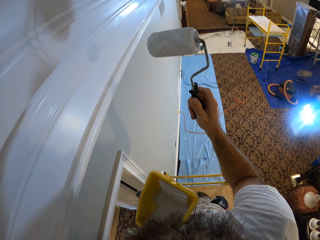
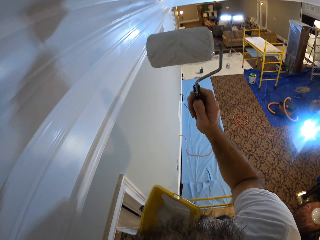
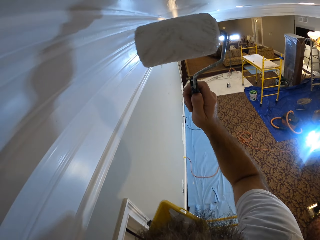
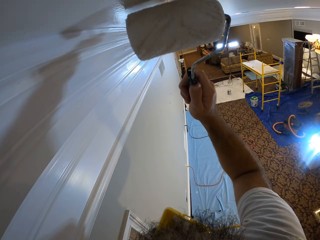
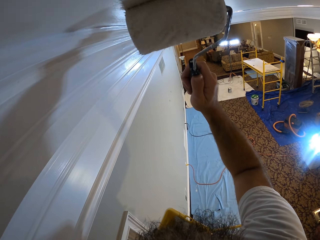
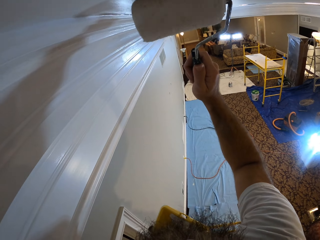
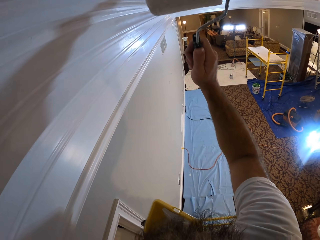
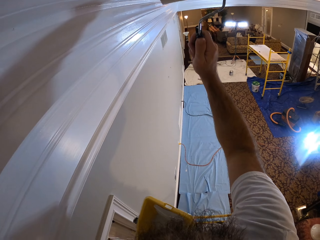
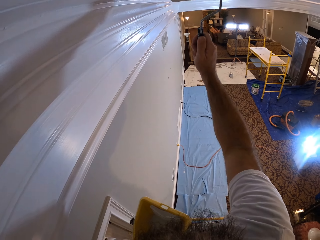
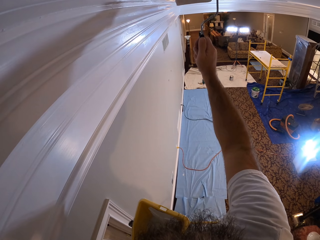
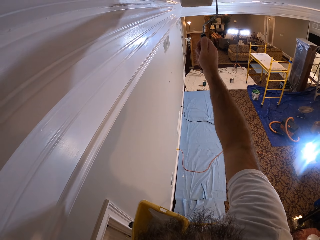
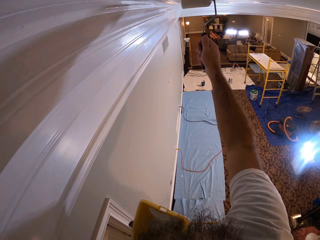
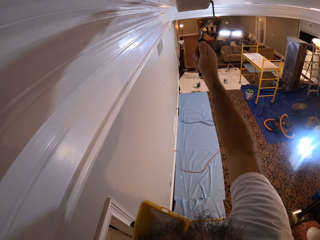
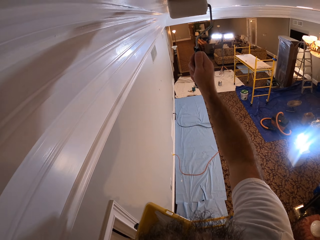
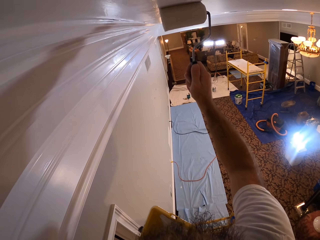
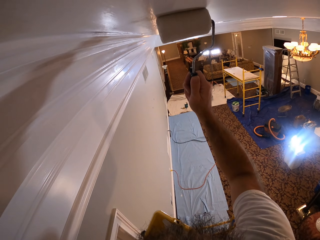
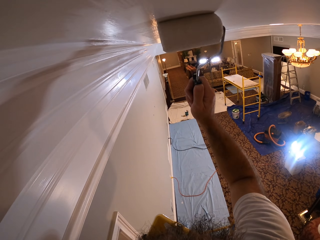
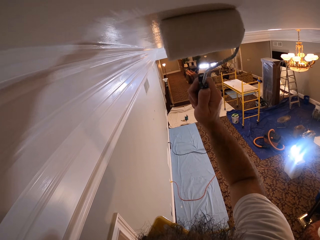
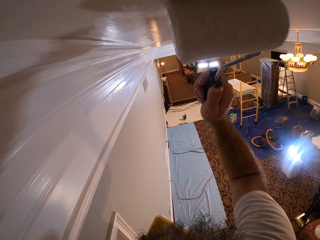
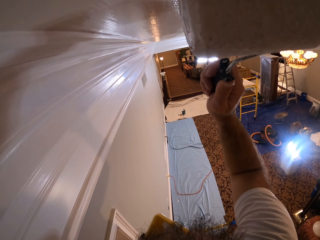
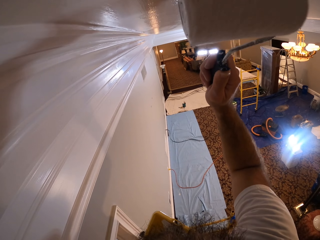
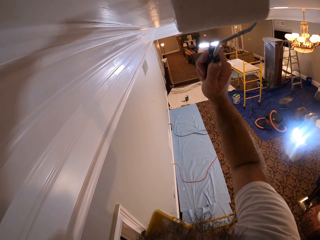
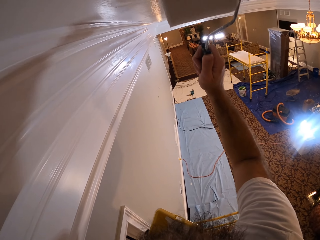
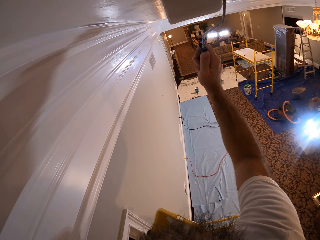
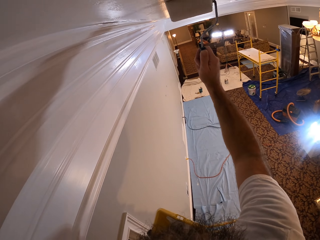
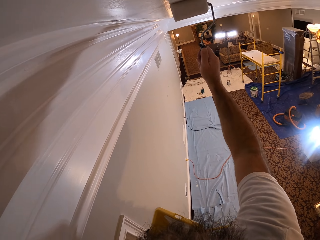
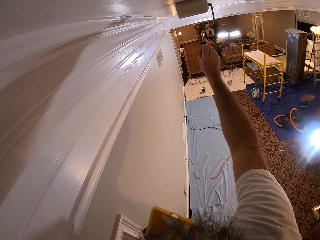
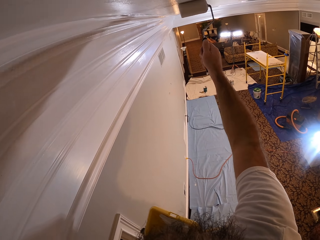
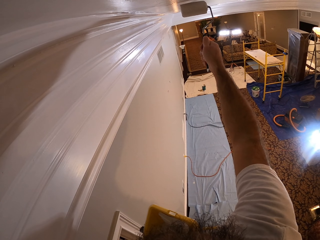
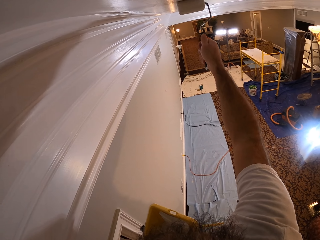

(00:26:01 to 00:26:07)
The camera wearer paints the ceiling or wall with the paint on the paint roller in his right hand.

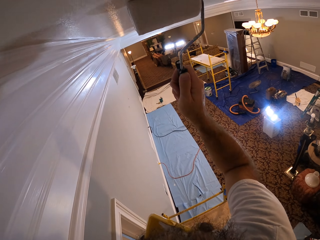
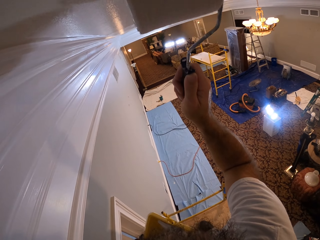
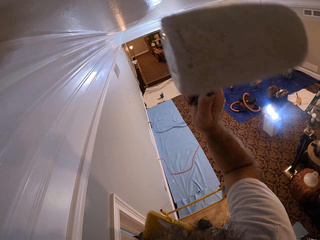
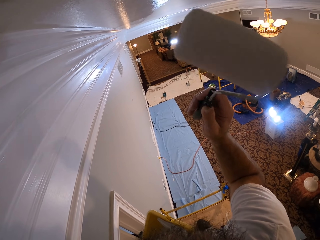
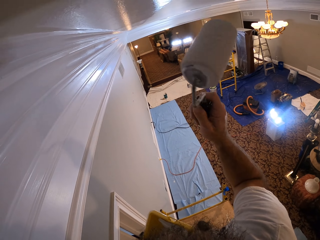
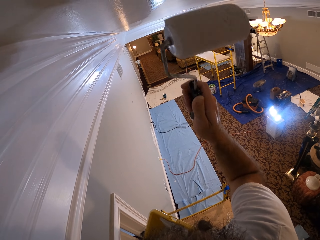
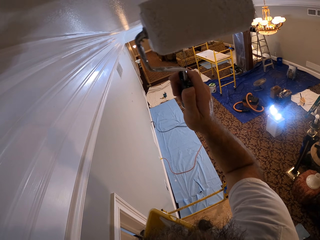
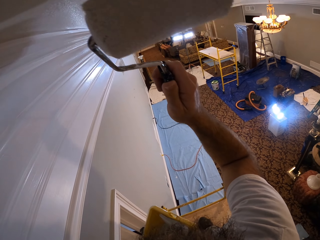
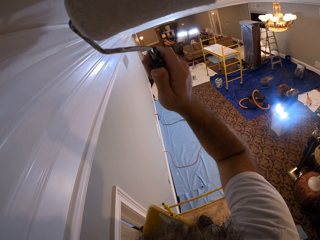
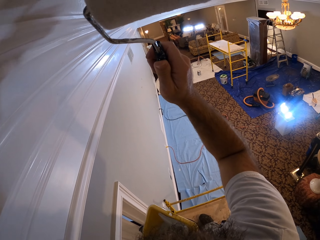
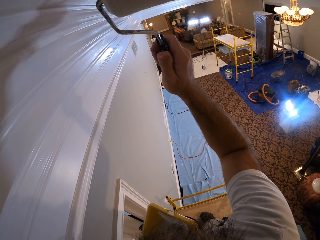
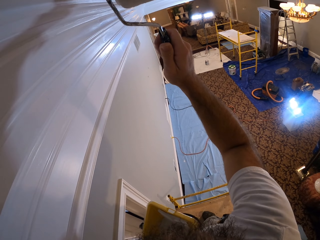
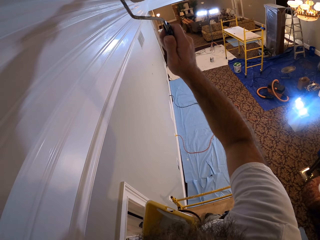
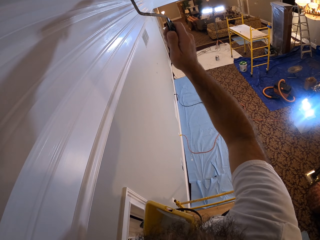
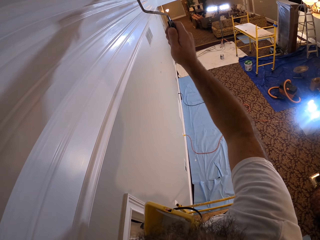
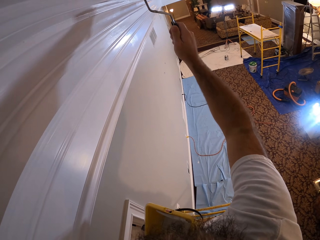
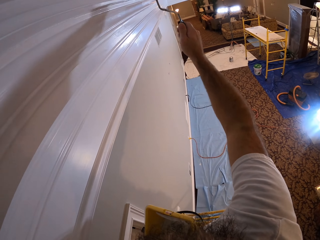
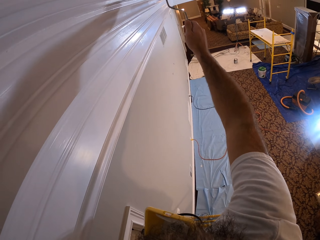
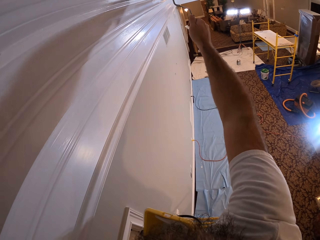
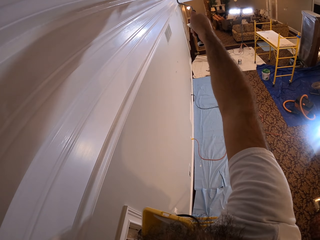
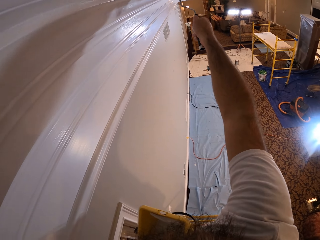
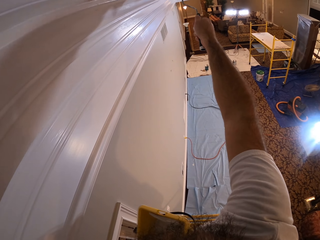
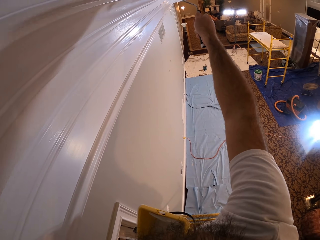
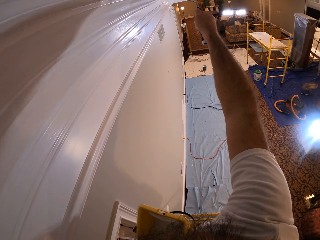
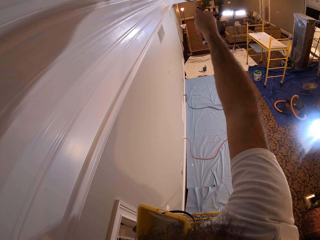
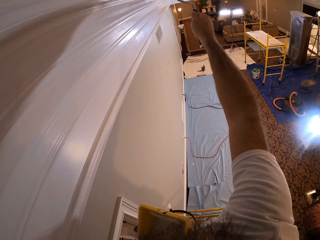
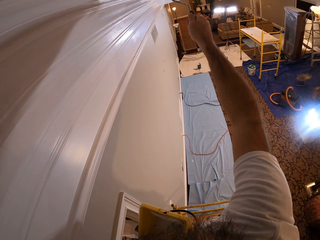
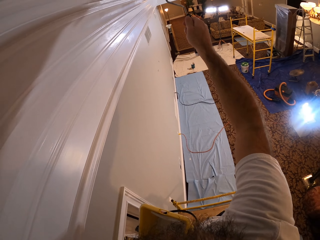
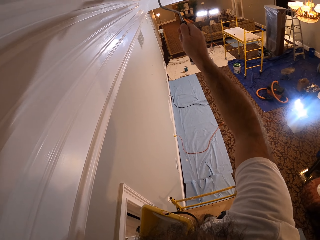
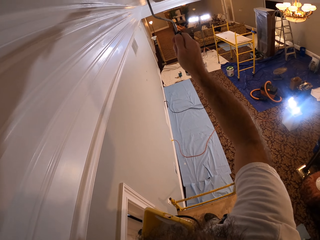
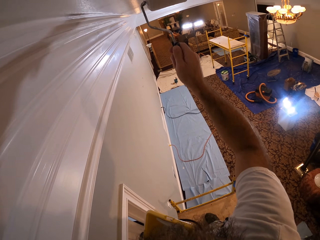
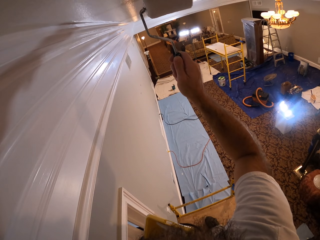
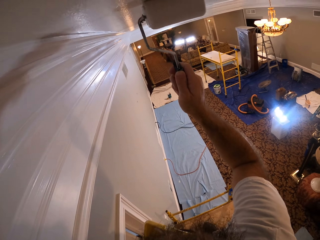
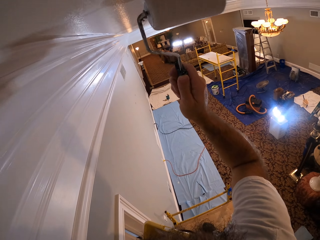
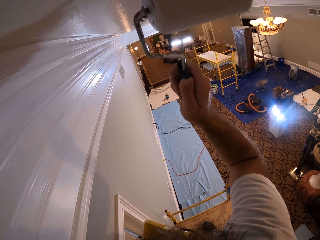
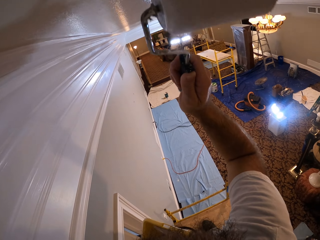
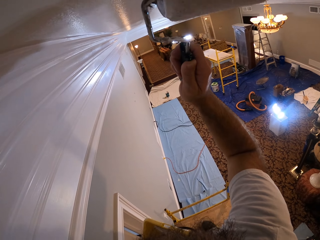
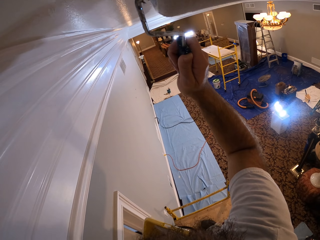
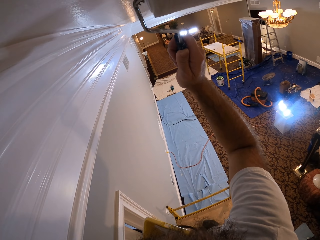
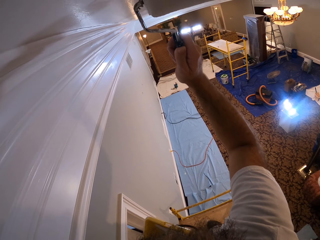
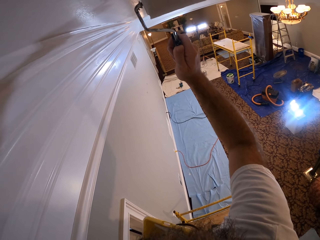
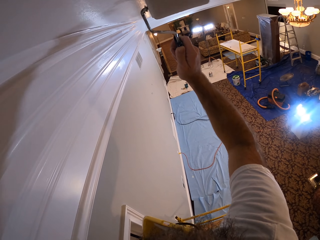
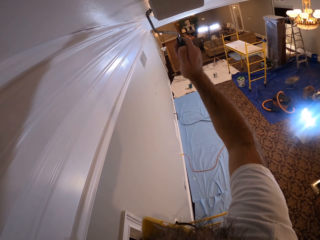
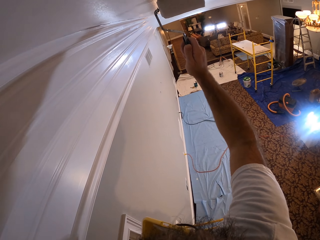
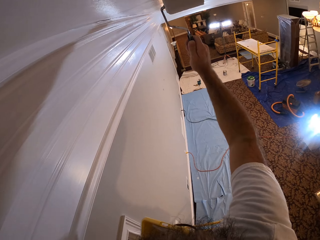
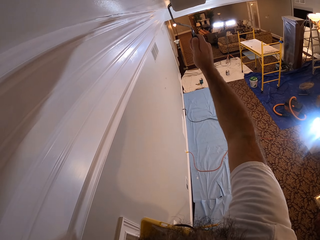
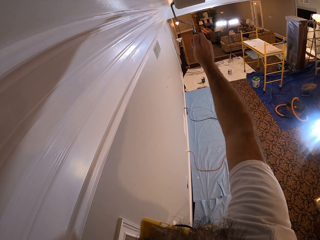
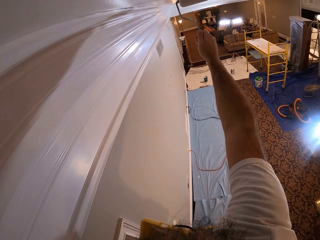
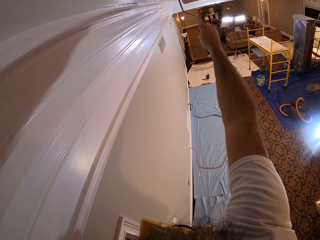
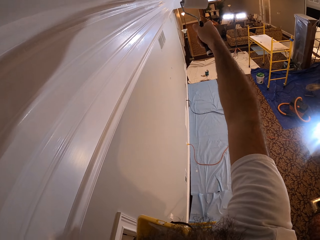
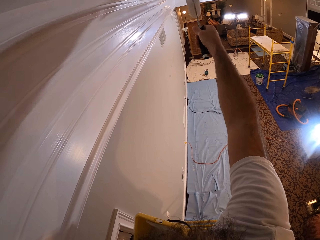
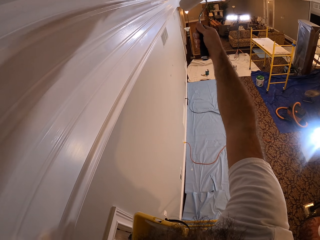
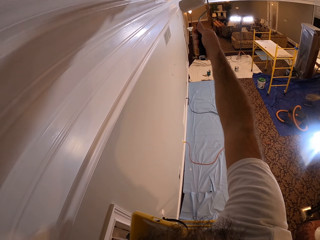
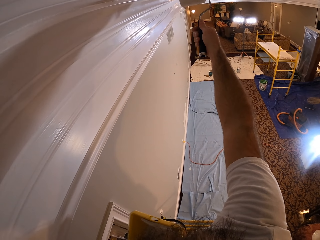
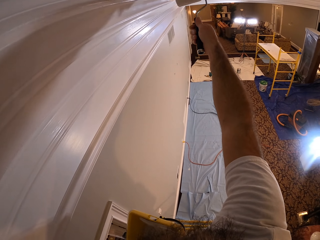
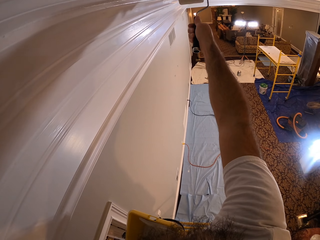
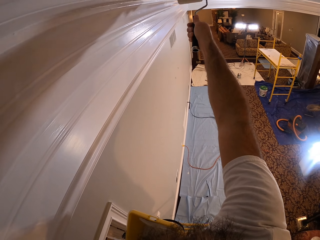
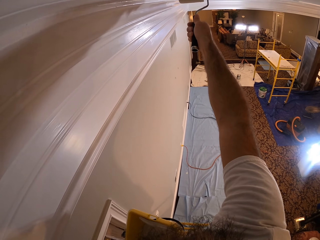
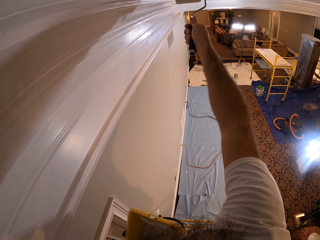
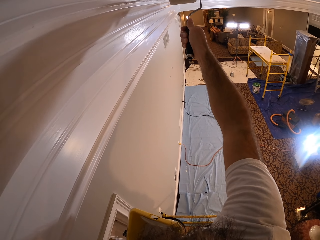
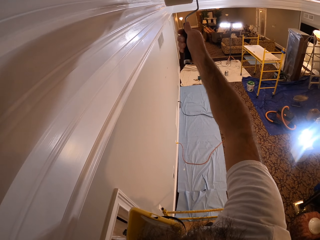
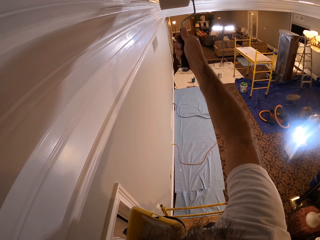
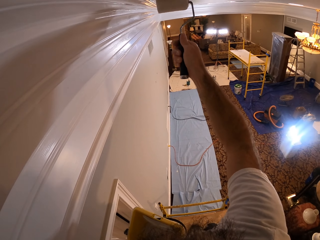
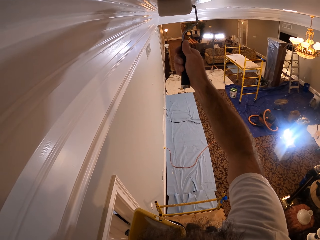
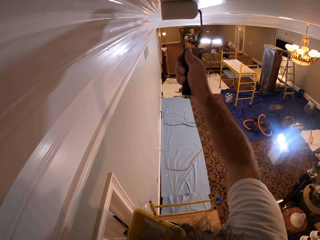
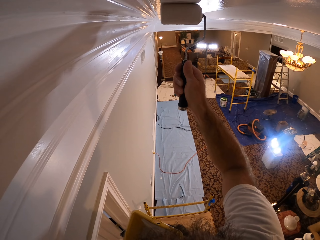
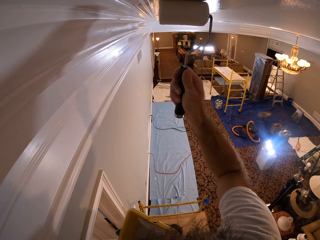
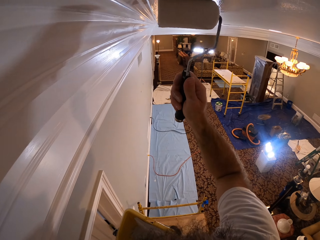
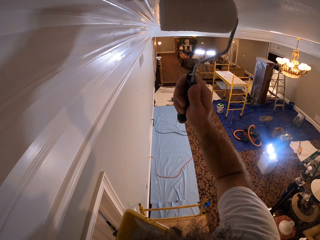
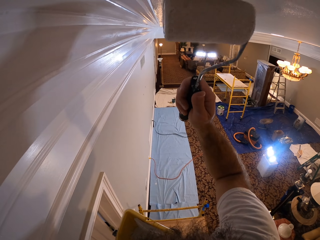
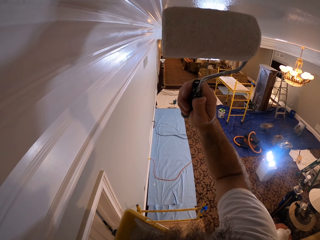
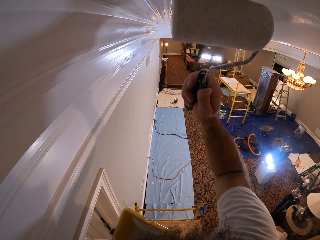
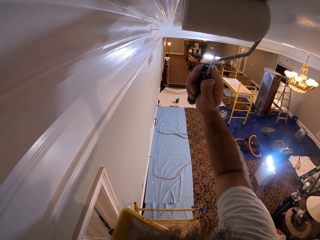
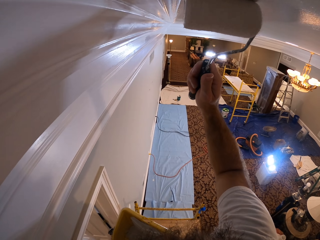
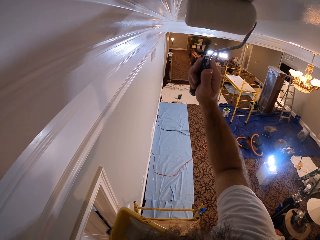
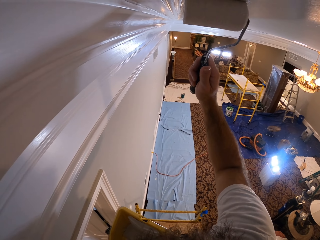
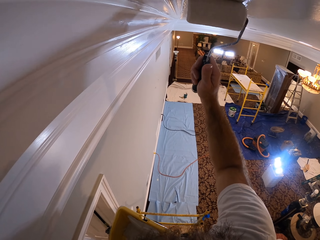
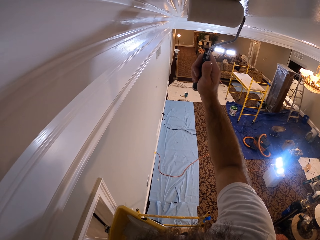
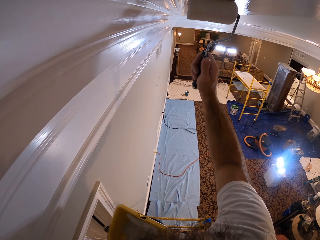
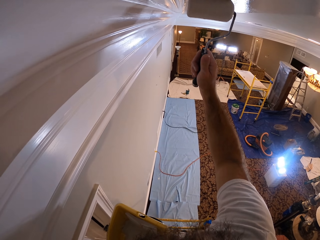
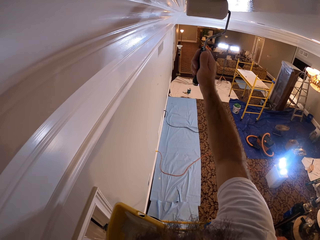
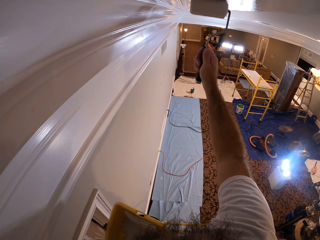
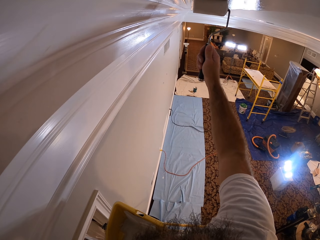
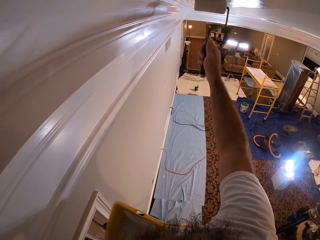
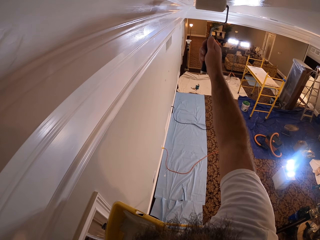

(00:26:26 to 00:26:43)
The camera wearer paints the ceiling with the paint on the paint roller in his right hand. He paints the ceiling again.
